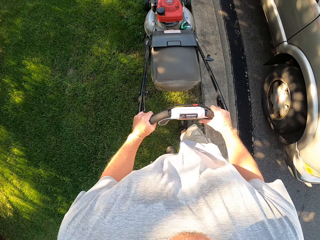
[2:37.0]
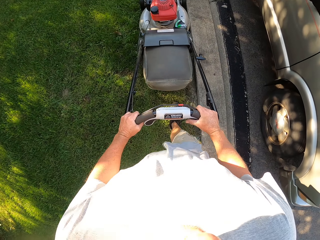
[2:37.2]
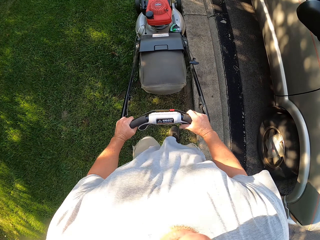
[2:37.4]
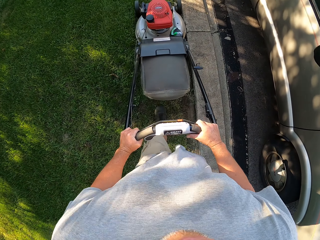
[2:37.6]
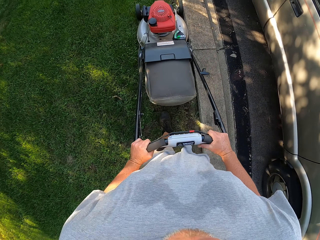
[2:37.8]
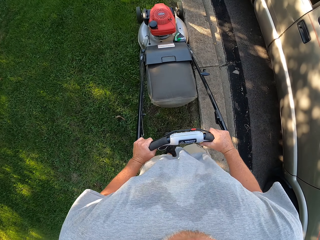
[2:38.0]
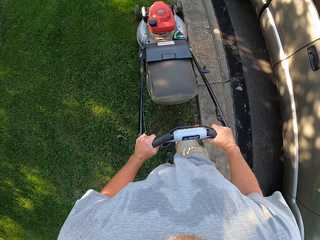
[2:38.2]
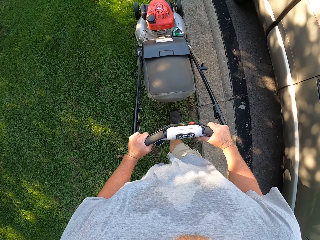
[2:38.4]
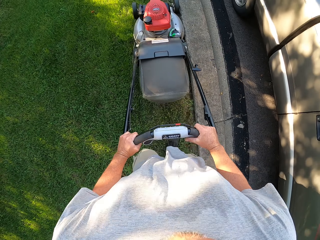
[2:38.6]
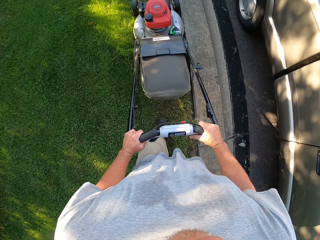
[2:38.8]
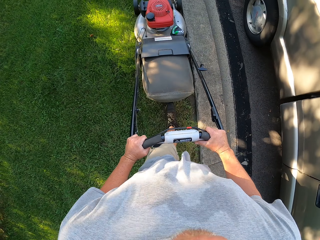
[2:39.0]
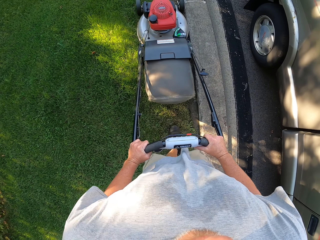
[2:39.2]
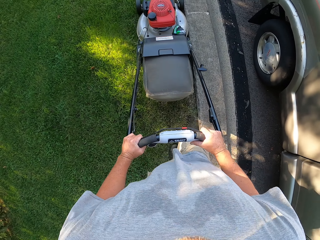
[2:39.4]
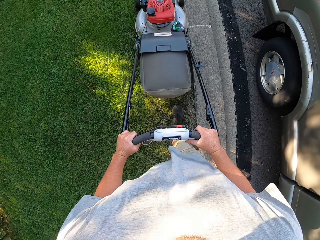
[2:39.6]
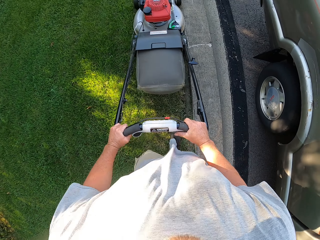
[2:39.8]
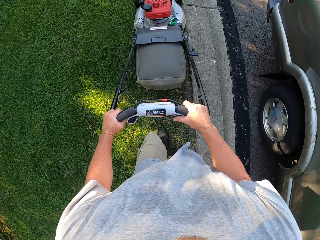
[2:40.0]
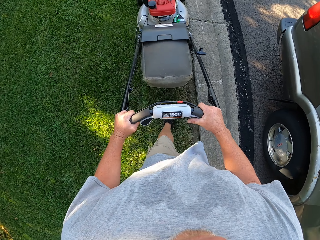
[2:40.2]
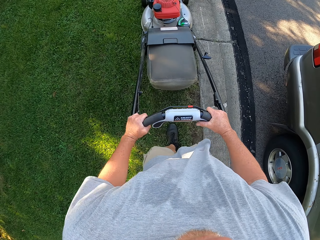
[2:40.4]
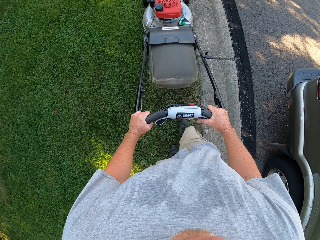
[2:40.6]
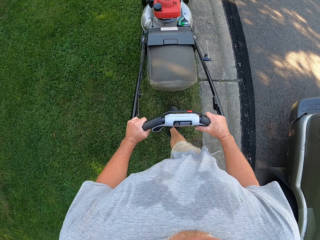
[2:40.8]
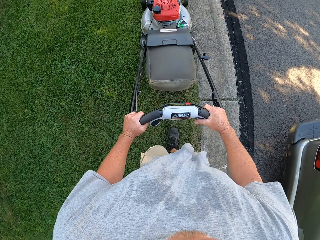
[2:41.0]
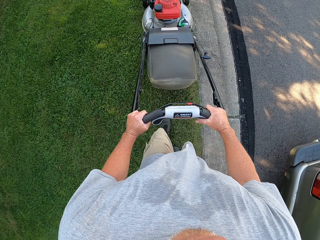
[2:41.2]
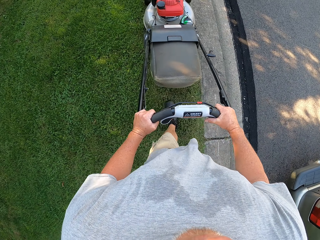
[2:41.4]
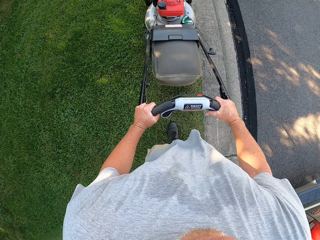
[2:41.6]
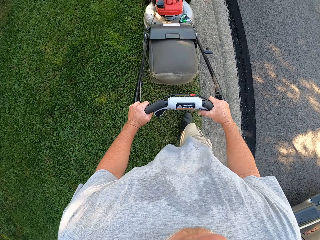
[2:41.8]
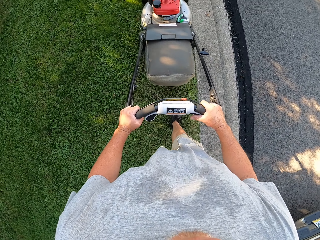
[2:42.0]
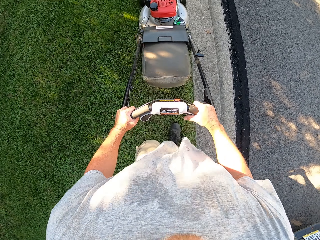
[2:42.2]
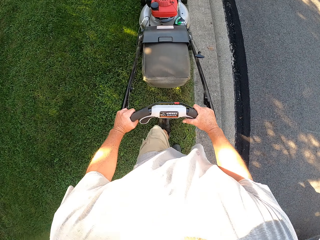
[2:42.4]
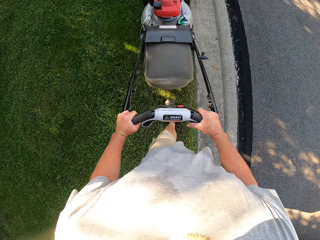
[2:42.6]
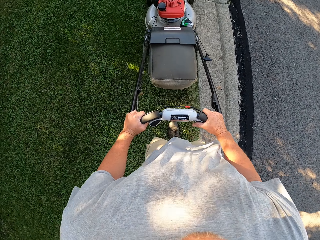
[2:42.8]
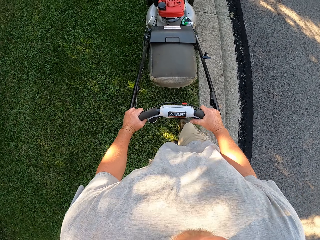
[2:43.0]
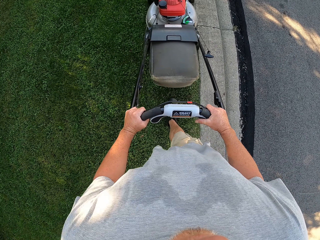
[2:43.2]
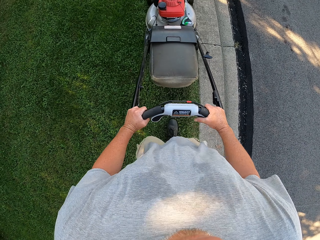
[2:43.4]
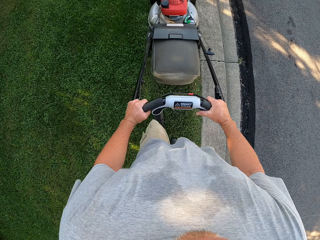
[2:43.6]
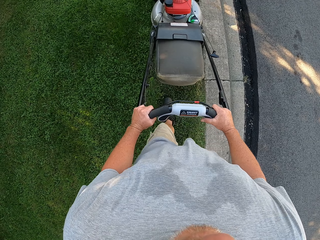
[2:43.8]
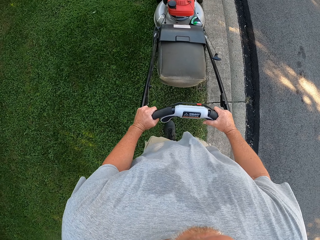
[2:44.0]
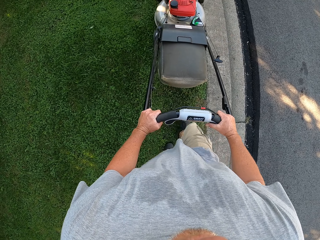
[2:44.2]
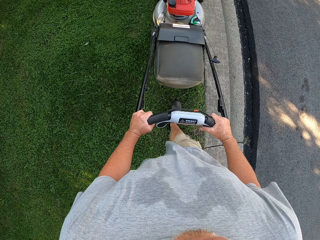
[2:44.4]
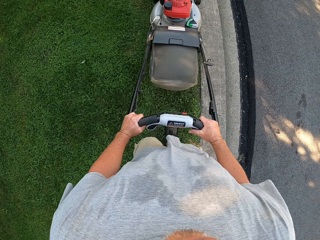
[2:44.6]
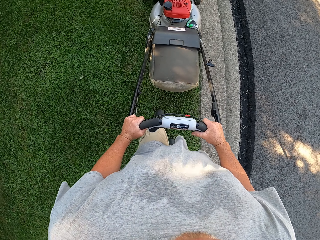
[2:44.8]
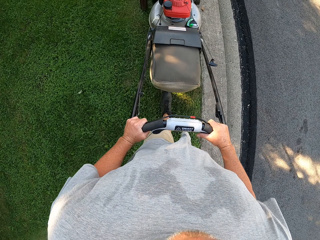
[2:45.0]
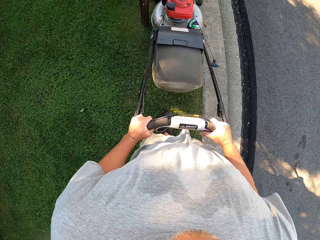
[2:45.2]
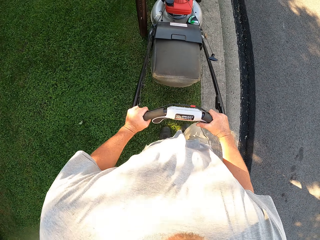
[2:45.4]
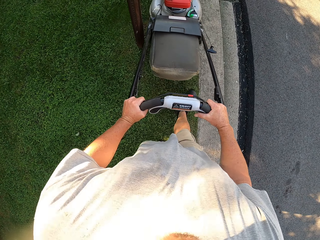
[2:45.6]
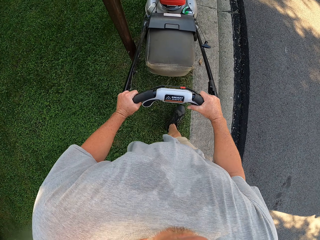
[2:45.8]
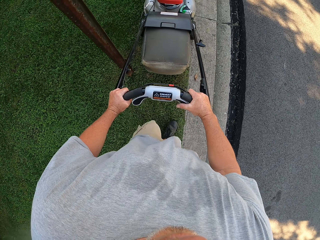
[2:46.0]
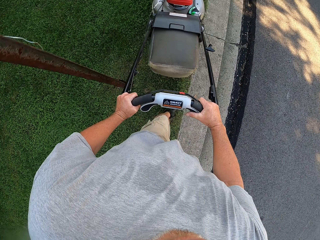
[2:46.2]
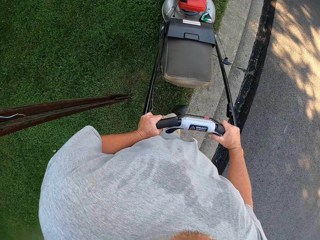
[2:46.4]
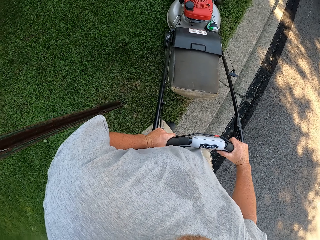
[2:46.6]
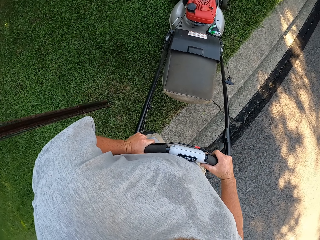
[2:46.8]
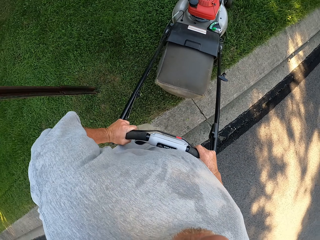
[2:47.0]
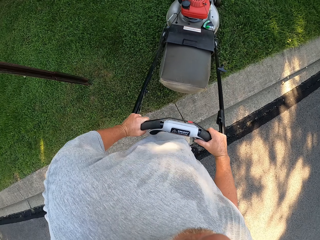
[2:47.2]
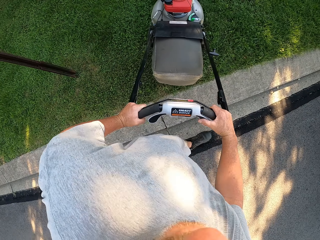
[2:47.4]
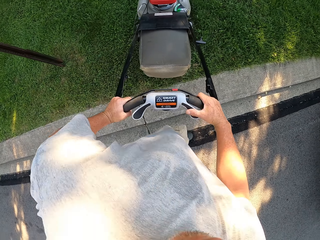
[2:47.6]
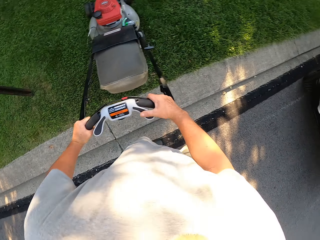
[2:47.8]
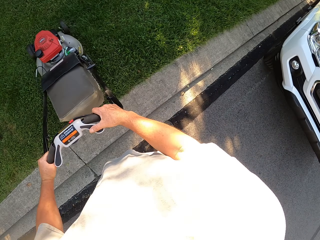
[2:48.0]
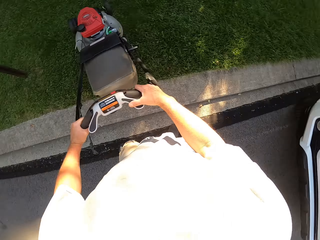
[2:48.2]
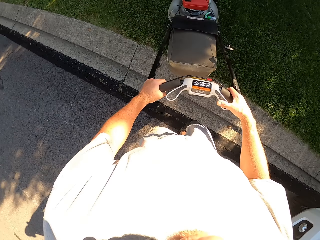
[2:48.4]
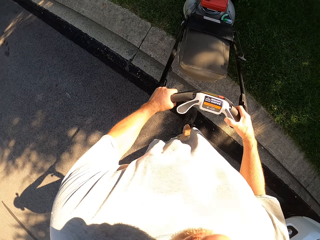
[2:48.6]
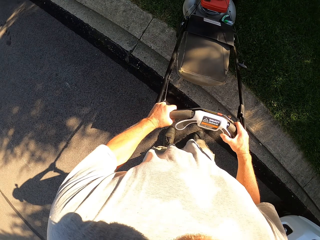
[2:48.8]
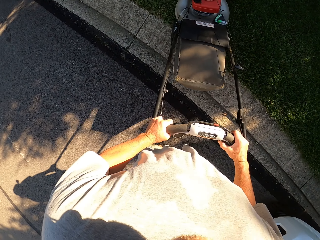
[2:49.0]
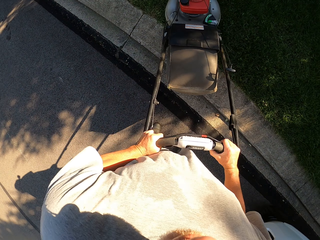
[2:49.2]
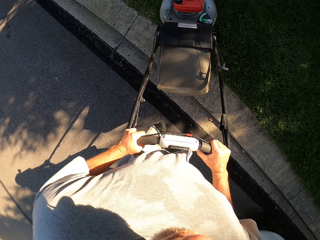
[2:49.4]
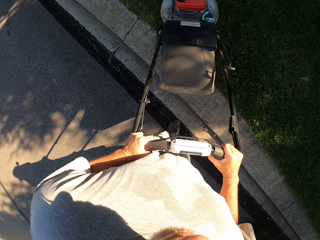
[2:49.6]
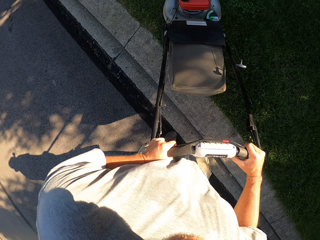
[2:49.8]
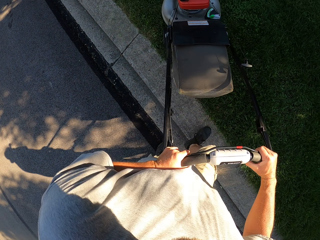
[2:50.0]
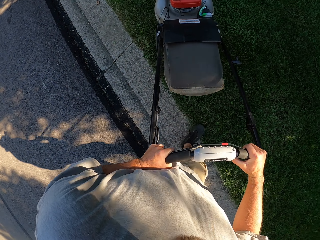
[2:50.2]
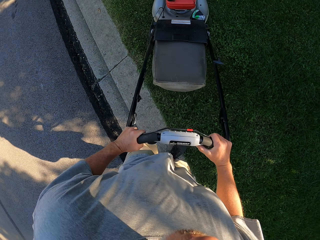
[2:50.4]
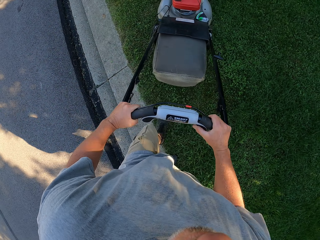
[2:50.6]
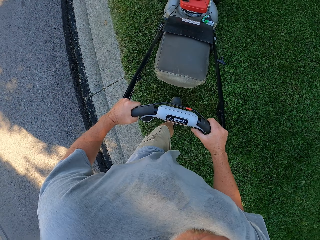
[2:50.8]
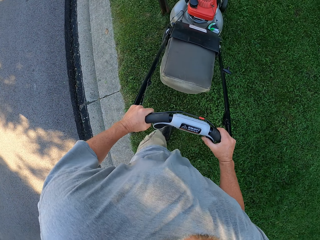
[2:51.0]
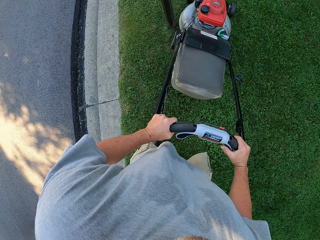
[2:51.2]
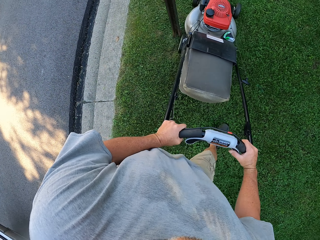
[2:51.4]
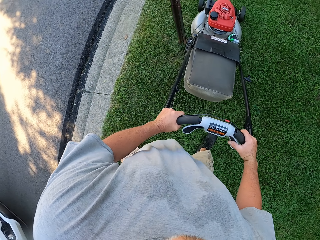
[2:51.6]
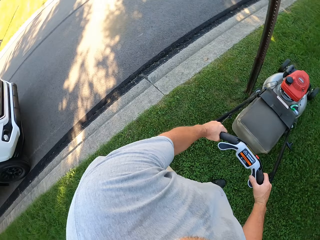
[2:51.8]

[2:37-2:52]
The camera wearer mows the lawn repeatedly. They turn around. They look around. They turn around. They pull back the lawnmower. They cut the grass using the lawnmower.

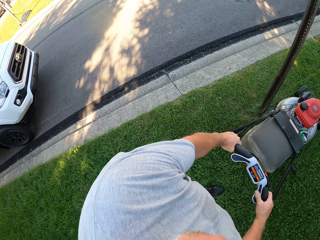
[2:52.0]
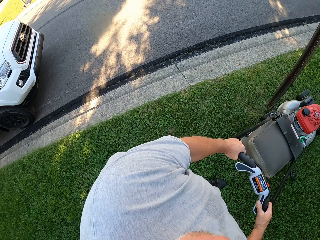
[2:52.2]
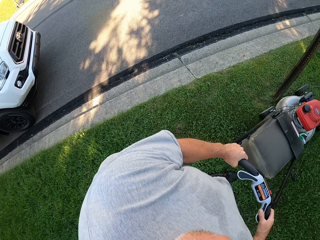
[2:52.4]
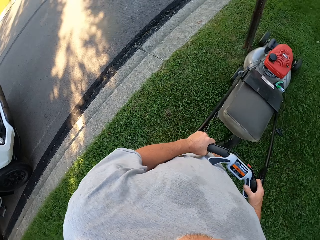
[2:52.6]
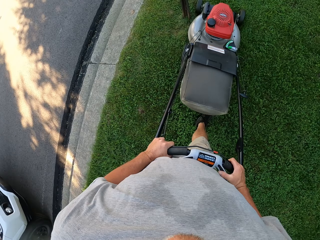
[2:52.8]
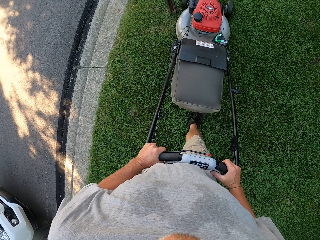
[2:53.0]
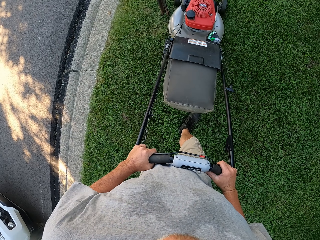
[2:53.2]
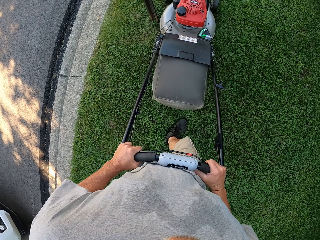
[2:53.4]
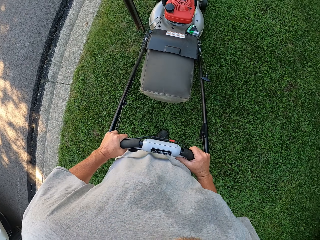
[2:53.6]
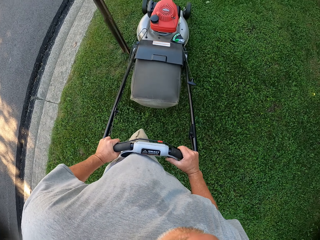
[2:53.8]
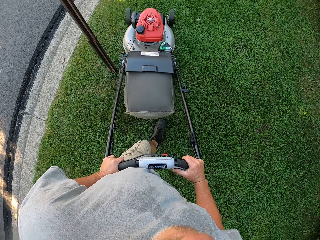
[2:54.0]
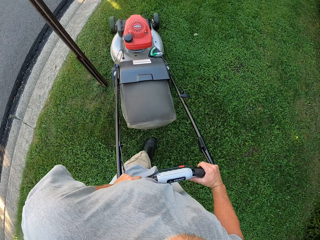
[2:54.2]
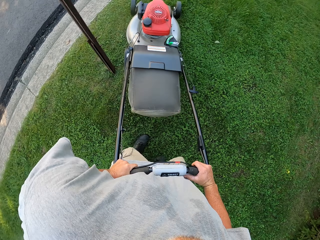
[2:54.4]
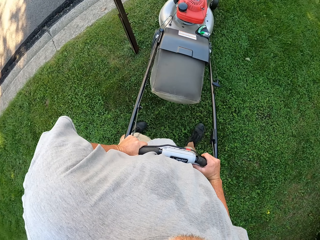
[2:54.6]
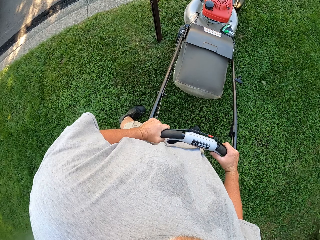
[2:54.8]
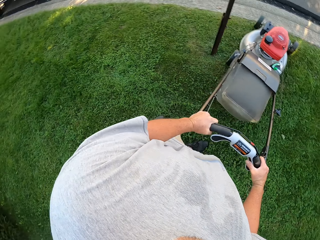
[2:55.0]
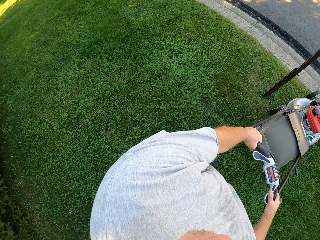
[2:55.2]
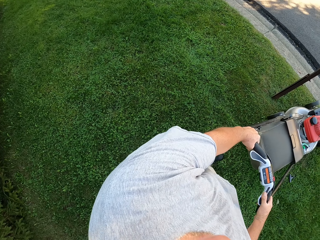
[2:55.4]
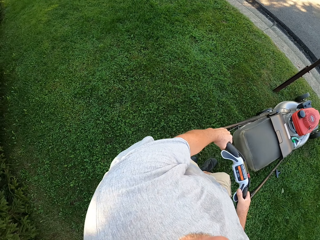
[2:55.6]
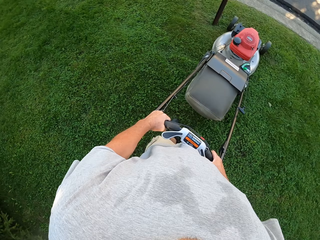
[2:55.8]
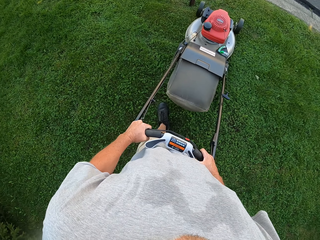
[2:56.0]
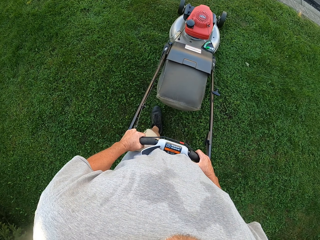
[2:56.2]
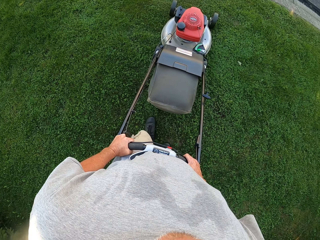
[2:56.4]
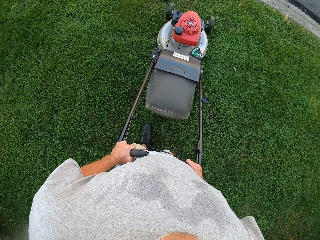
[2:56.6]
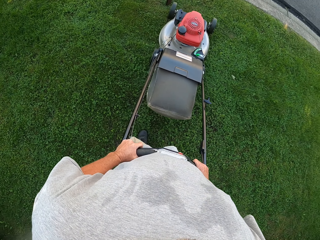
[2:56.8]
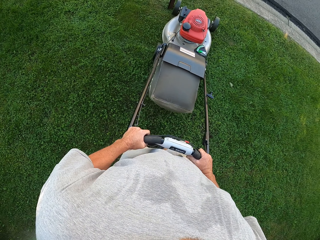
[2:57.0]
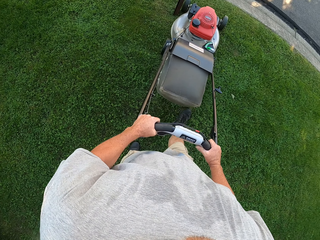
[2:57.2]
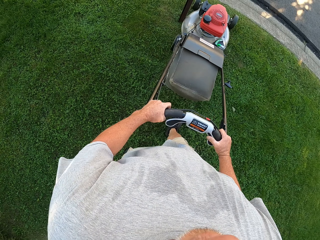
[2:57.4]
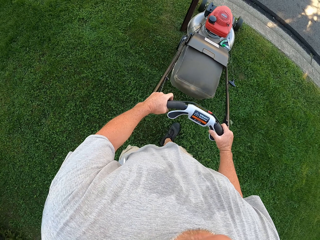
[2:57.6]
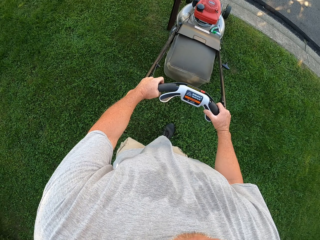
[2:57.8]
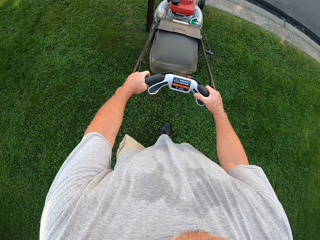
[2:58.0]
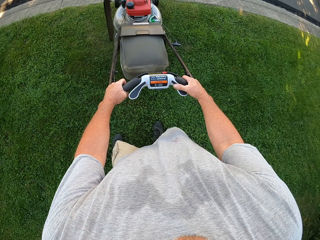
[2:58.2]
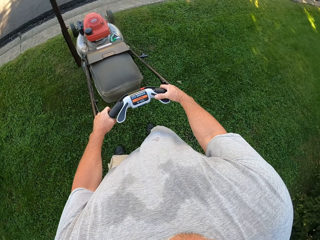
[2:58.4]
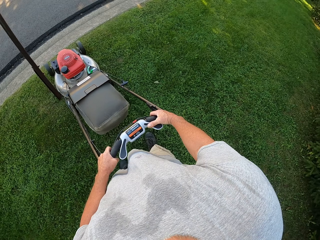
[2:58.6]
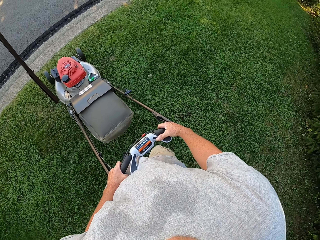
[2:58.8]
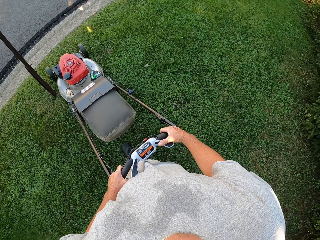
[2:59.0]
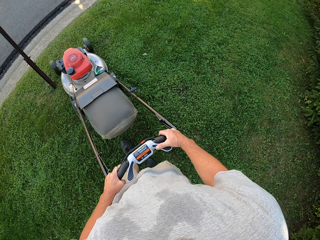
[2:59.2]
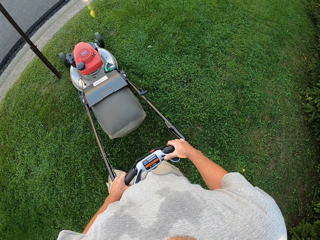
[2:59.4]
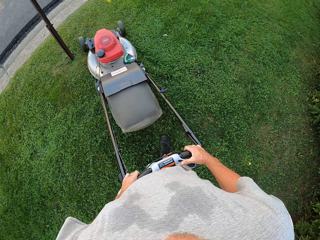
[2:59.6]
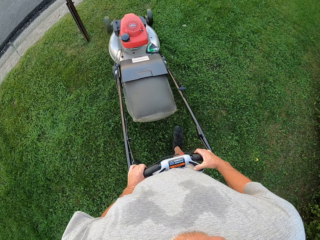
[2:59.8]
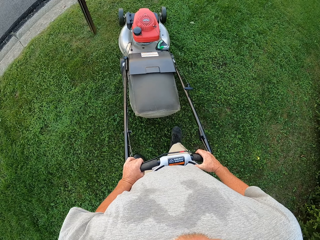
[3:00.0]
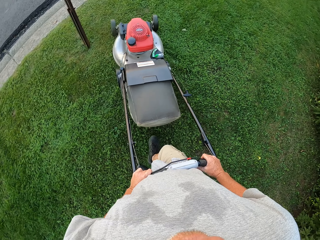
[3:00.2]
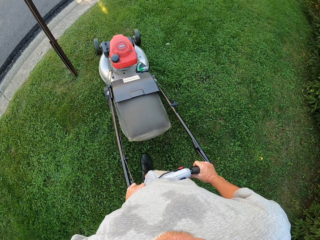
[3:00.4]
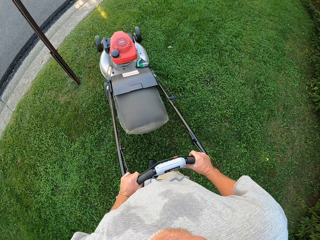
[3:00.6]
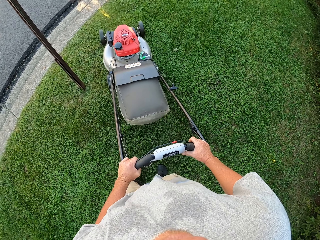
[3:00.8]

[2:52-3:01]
The camera wearer looks around. They pull back the lawnmower. They cut the grass using the lawnmower. They make a turn. They look around. They cut the grass using the lawnmower.
